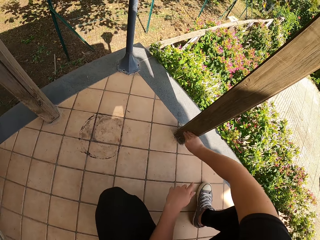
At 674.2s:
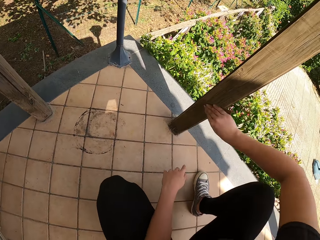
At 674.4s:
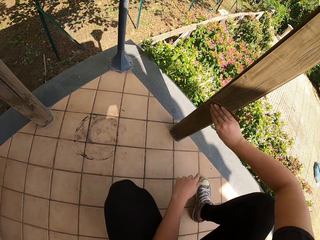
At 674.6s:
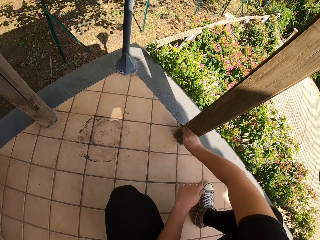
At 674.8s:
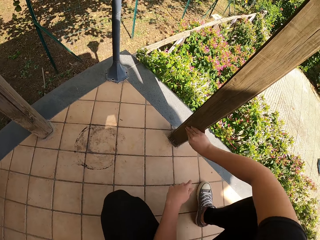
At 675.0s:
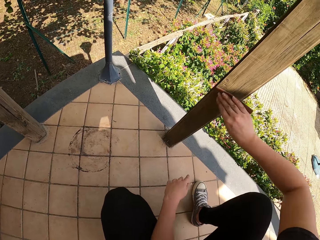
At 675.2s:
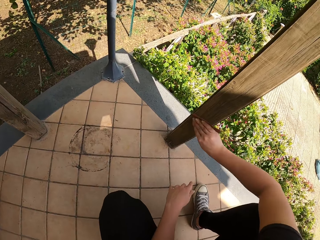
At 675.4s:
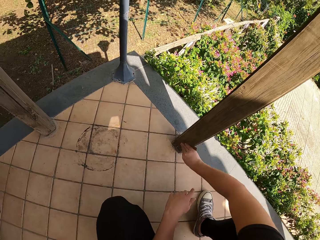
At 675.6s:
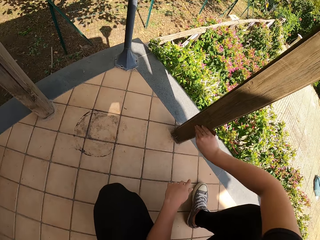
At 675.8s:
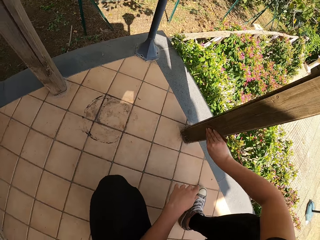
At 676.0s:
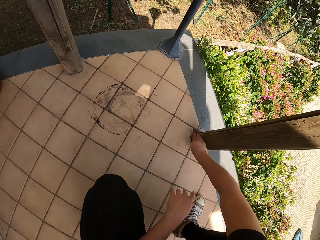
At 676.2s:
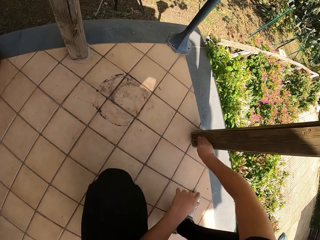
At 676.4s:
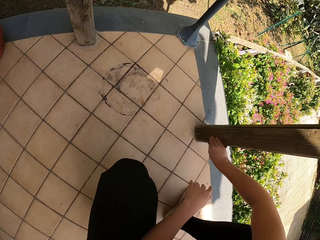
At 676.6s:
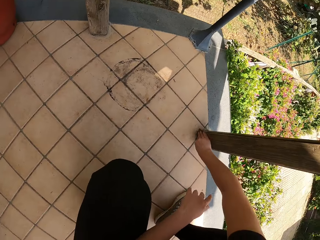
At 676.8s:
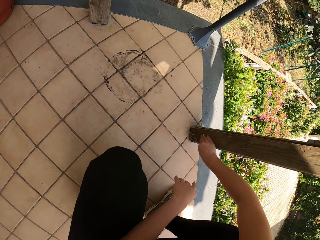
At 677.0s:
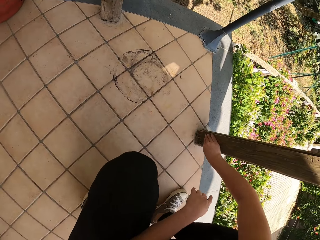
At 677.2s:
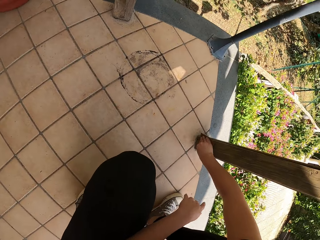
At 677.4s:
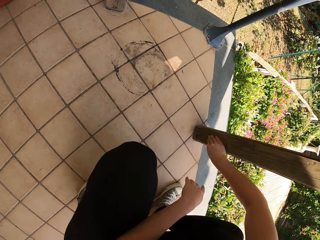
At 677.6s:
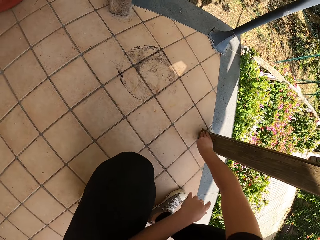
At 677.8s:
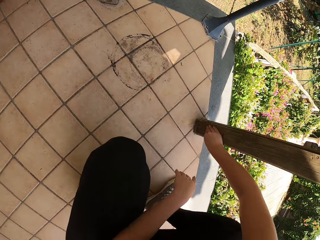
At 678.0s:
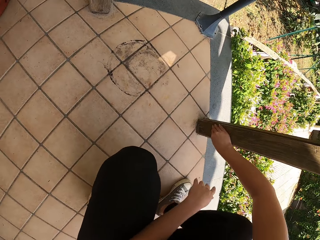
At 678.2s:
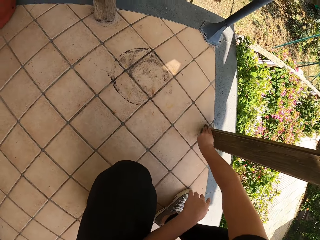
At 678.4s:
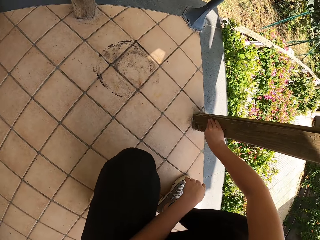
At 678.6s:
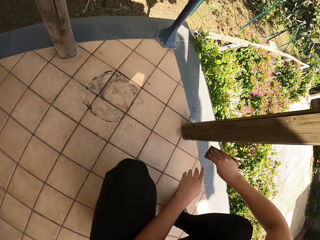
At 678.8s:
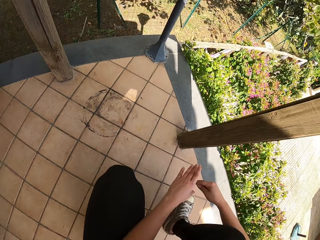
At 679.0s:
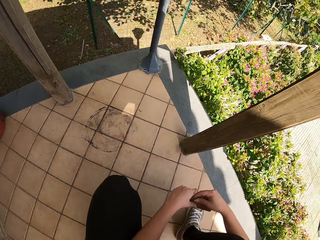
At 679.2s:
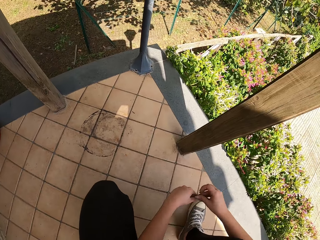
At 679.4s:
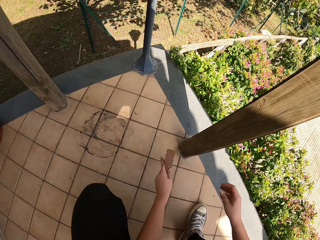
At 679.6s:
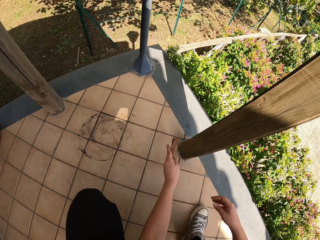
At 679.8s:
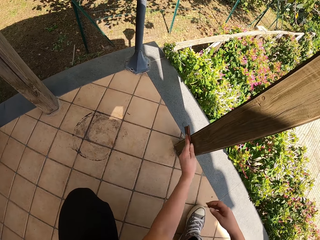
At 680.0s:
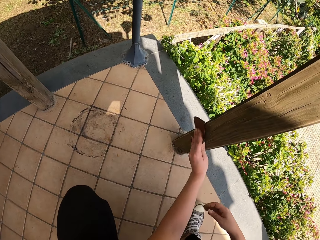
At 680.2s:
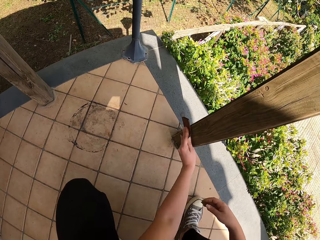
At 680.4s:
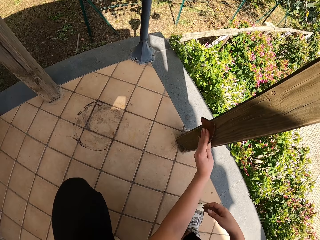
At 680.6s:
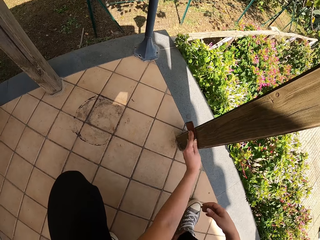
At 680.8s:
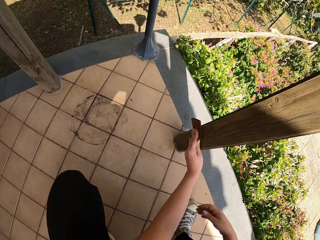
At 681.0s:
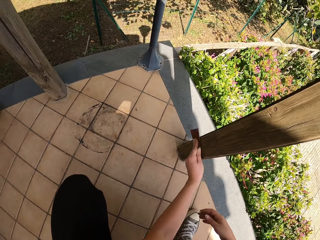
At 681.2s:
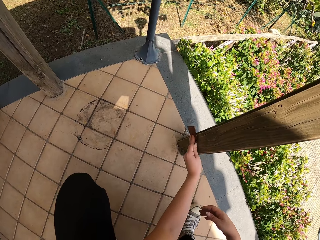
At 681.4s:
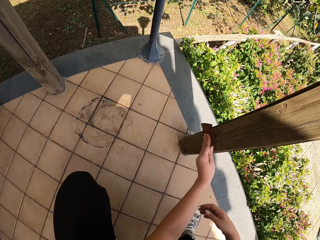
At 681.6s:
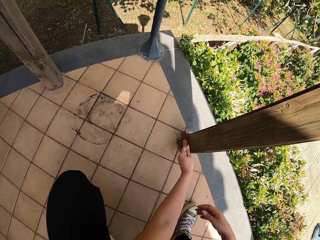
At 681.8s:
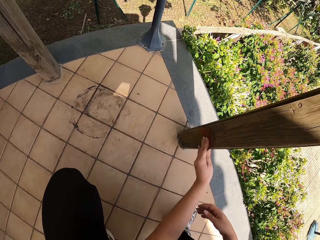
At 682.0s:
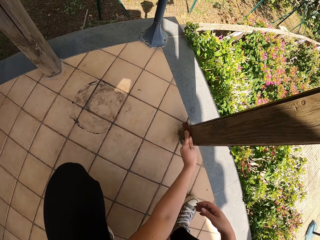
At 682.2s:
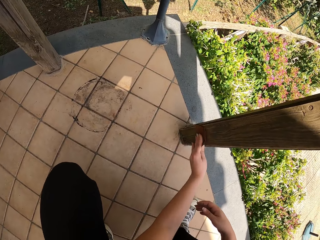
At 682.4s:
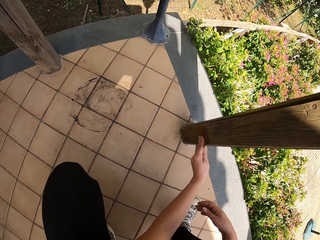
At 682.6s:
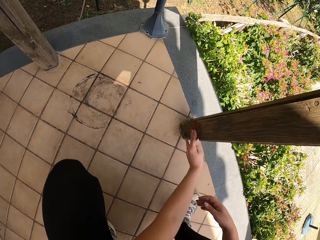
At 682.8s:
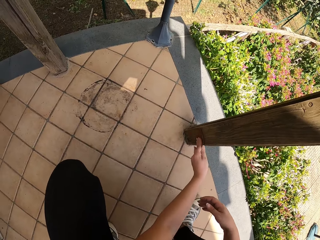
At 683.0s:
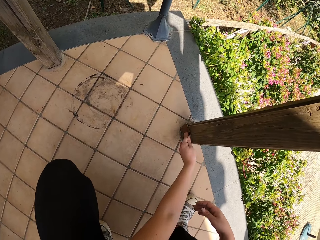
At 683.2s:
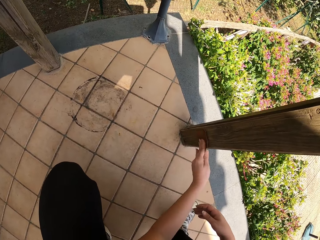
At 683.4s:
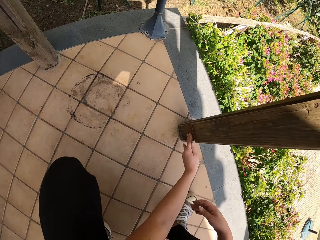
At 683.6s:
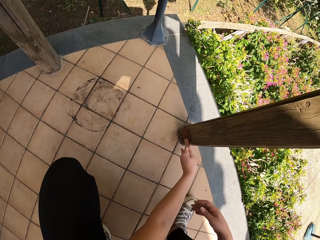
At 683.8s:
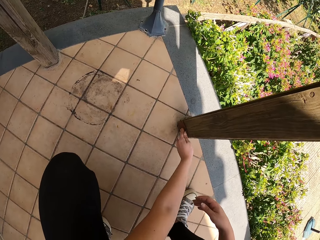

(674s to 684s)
The camera wearer lets go of the wood. They pass the sandpaper to his left hand. They hold the sandpaper with both her hands. They let go of the sandpaper. They move her hand towards the wood. They sand the wooden railing with the sandpaper.

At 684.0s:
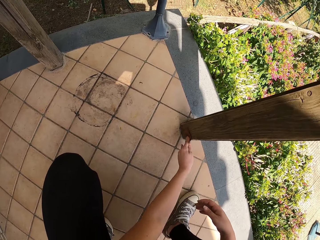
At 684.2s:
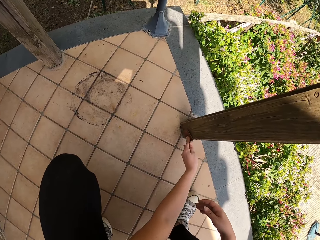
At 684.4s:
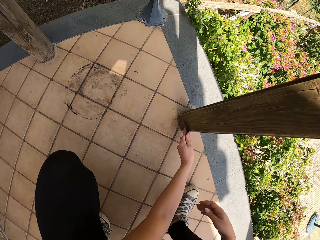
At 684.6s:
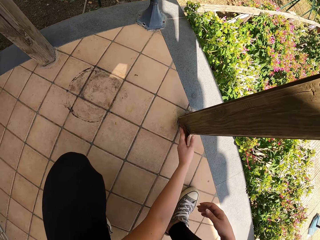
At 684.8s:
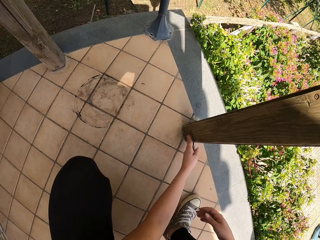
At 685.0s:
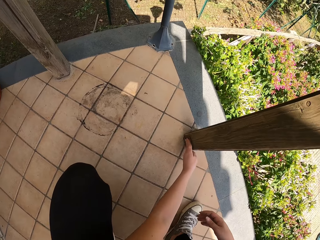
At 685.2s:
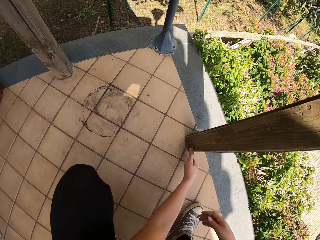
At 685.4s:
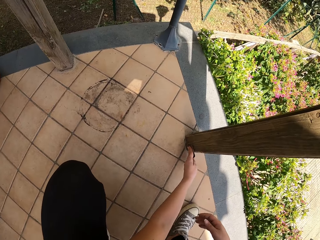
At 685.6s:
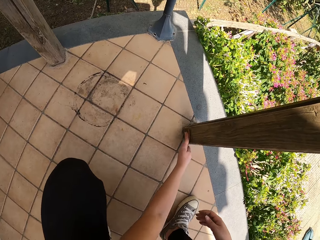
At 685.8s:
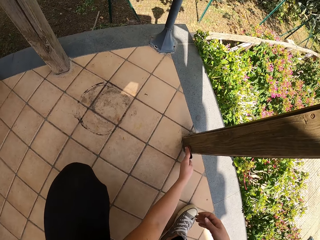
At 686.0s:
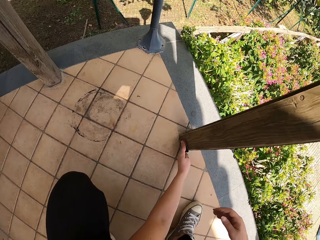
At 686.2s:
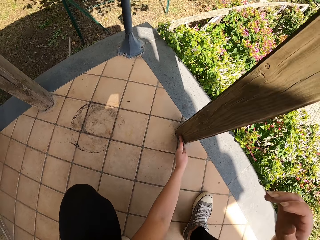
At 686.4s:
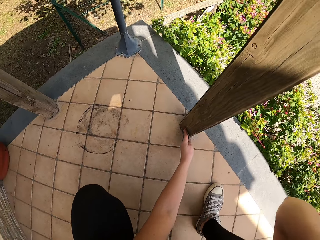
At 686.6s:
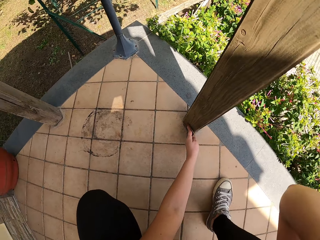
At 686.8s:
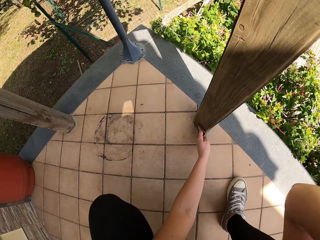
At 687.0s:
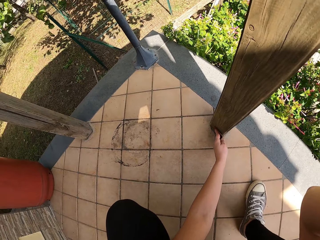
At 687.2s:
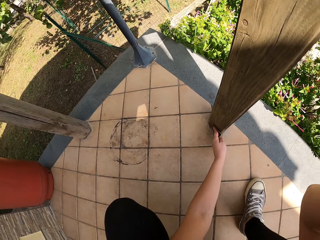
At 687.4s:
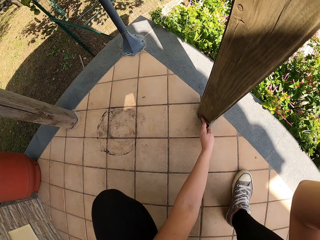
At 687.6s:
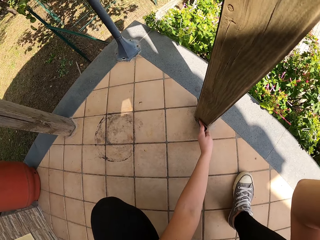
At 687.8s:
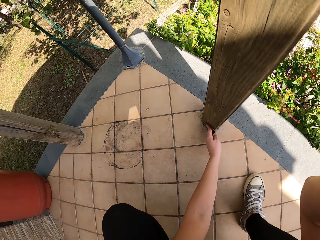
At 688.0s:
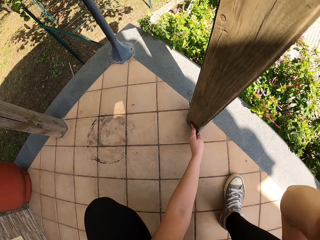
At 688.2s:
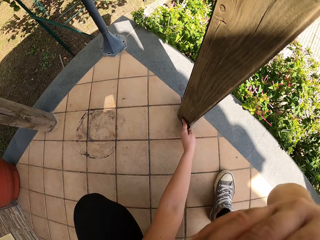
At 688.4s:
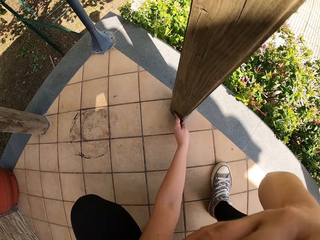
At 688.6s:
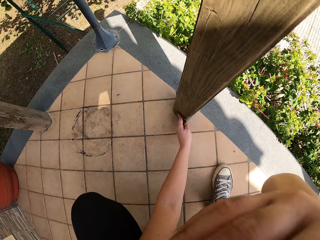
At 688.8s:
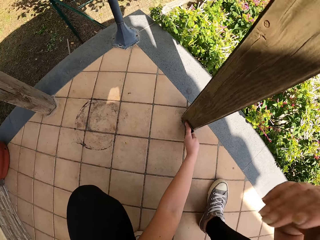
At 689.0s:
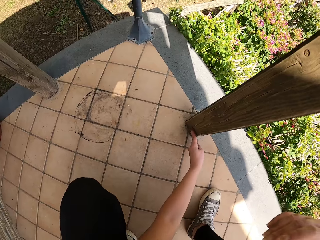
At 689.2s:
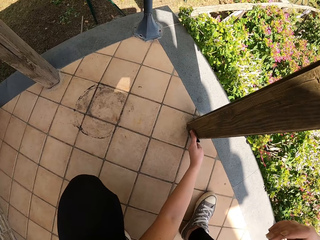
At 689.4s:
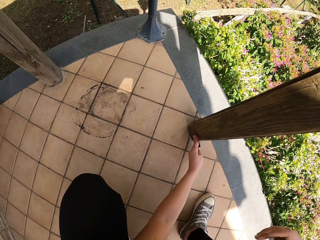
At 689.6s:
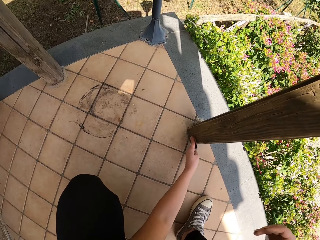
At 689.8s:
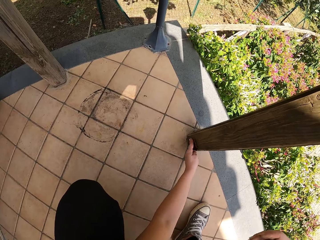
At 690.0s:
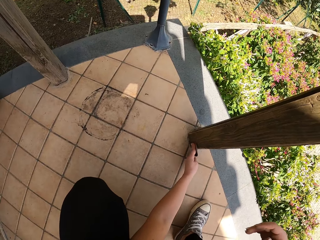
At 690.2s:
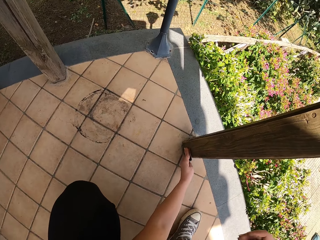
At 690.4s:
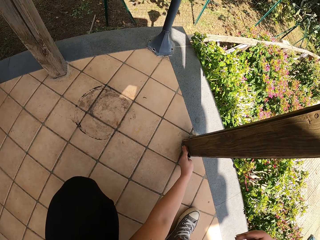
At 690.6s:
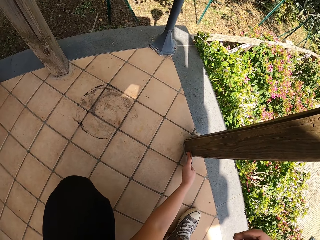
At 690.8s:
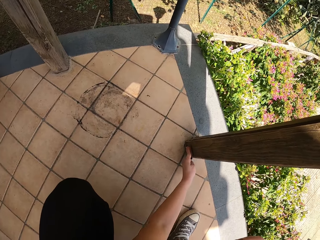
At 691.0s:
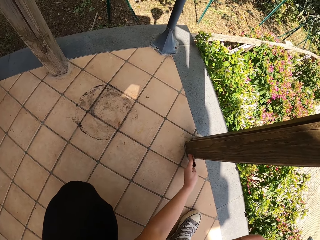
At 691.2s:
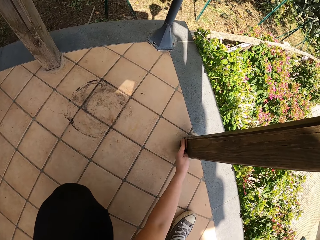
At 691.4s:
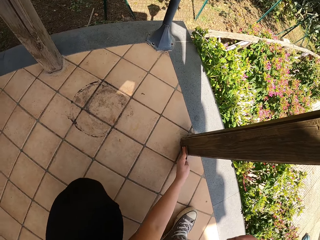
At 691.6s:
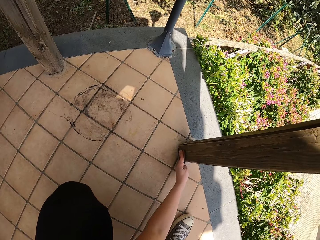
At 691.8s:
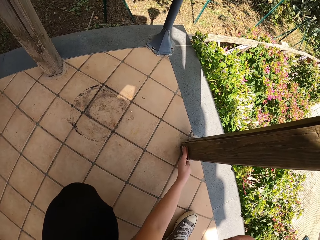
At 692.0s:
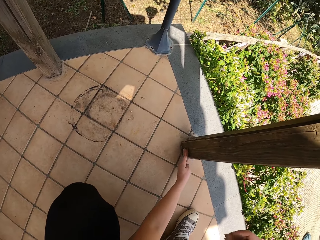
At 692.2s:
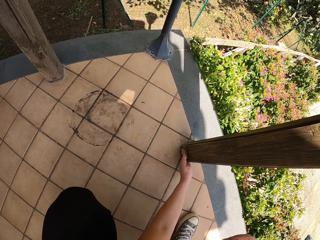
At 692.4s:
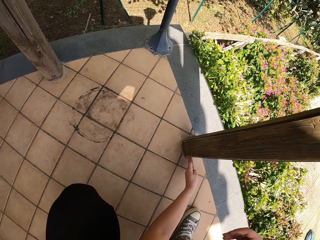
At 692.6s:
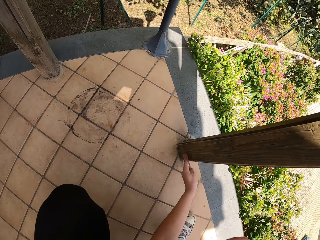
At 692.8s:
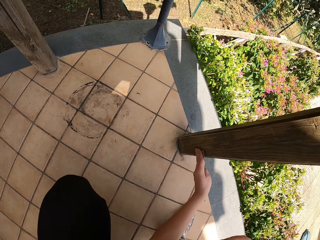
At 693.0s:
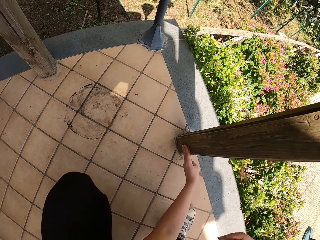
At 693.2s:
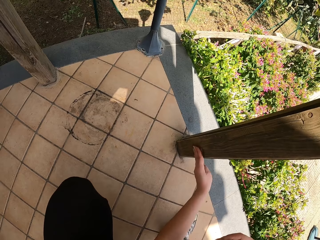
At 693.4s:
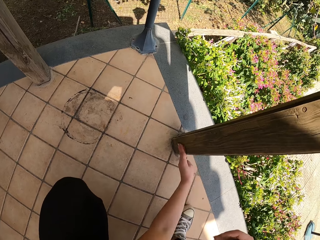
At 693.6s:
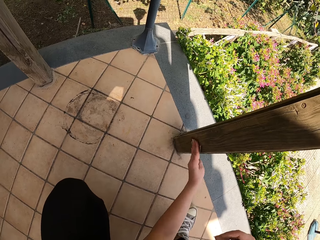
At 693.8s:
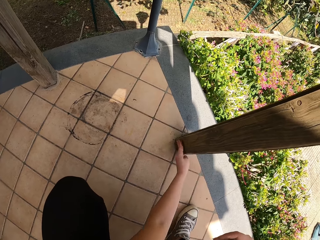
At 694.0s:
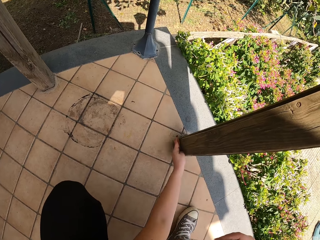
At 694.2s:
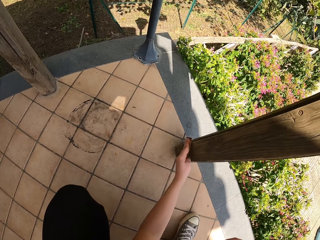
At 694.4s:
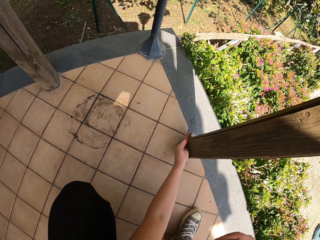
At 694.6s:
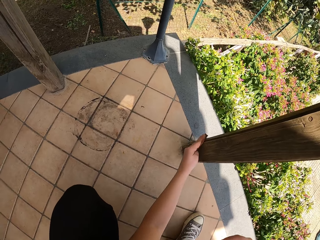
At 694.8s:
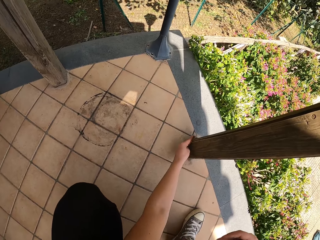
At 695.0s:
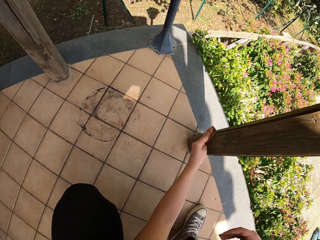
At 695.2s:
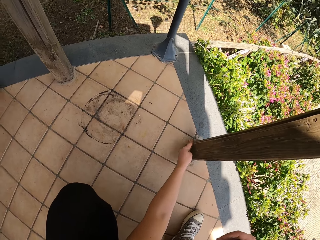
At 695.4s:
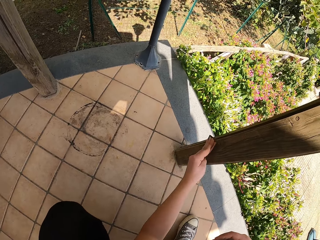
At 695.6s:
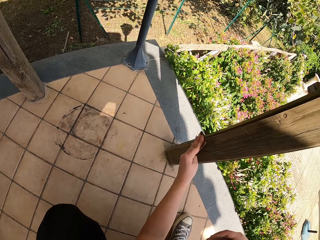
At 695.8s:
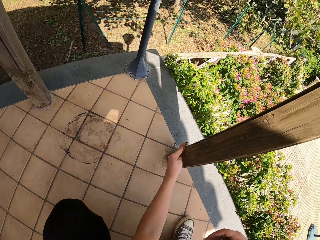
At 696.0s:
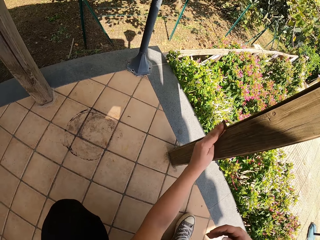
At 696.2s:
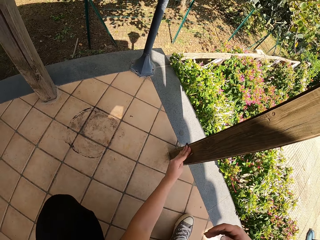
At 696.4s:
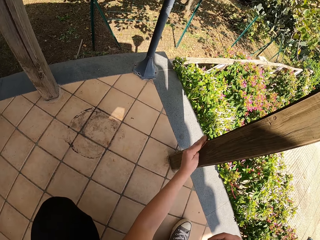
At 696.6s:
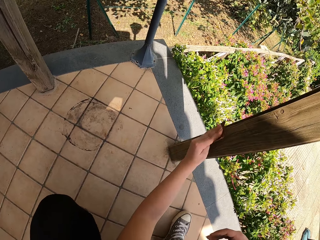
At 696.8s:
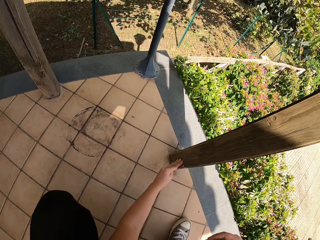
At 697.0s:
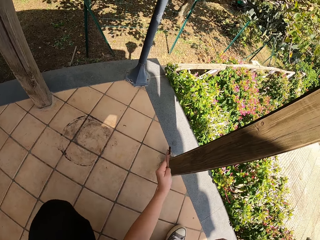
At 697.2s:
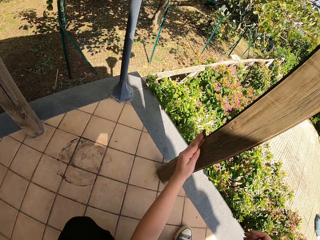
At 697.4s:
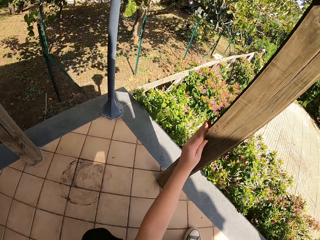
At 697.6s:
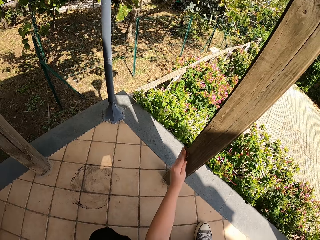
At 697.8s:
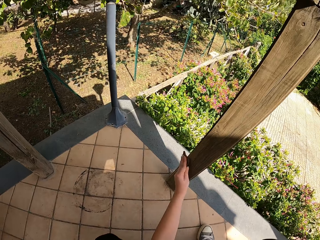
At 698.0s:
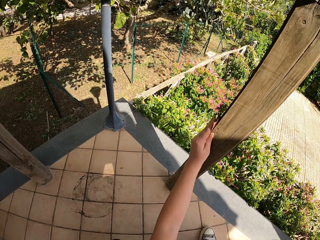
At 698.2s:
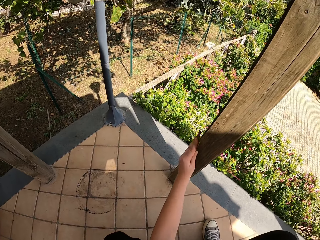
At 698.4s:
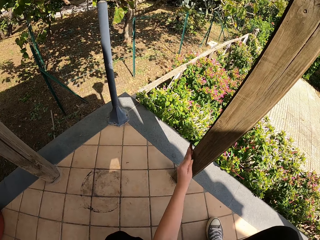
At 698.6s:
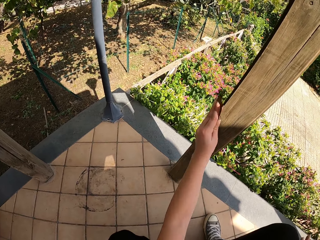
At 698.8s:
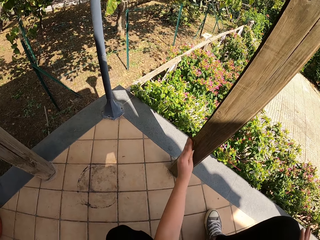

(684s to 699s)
The camera wearer raises her hand. They touch his face. They lower her hand. They smoothen the wood with the sandpaper.
